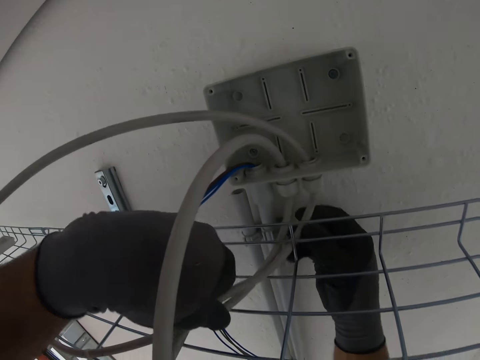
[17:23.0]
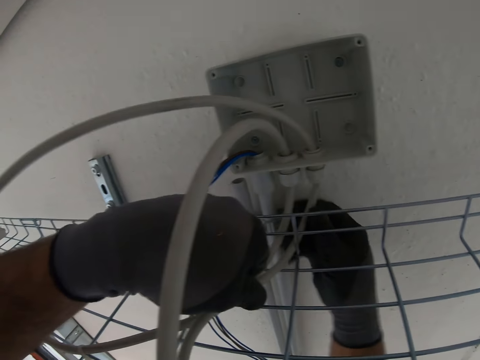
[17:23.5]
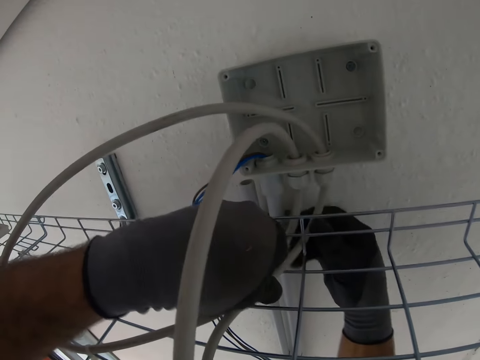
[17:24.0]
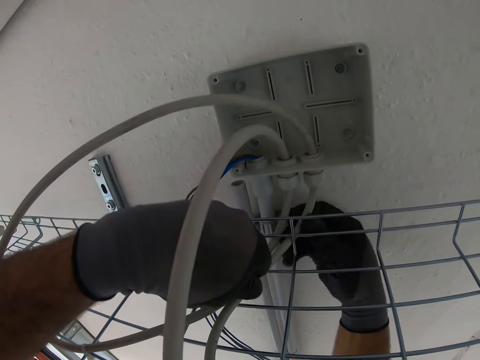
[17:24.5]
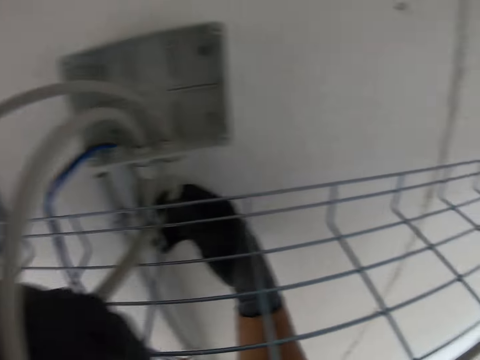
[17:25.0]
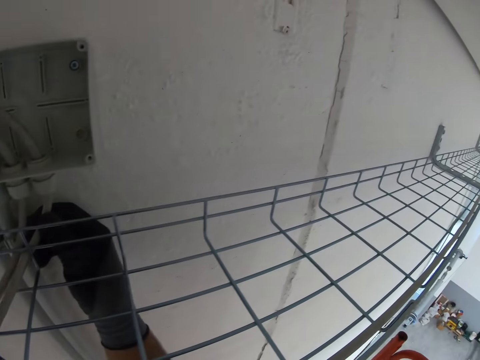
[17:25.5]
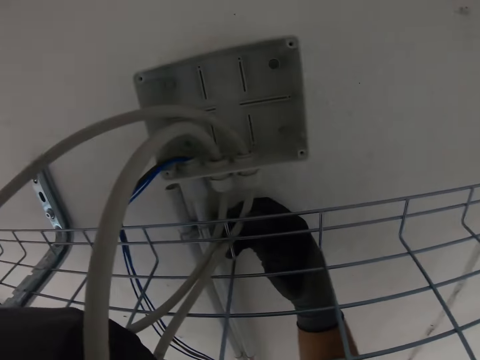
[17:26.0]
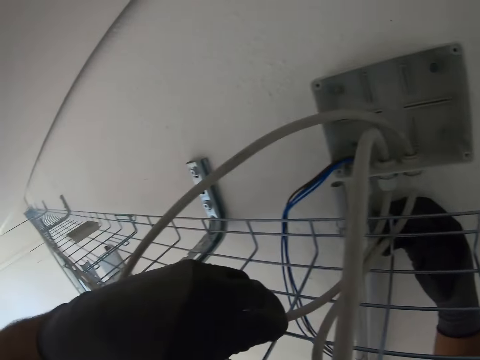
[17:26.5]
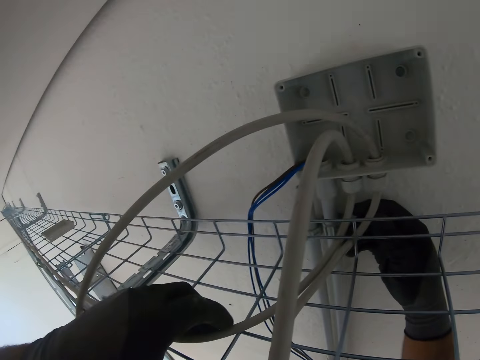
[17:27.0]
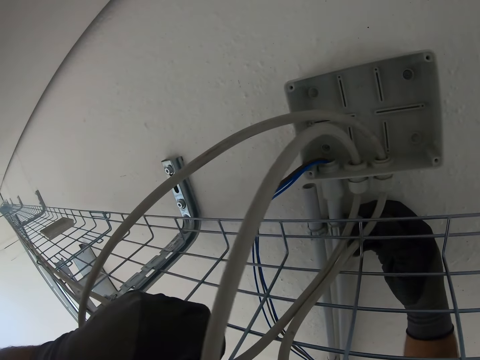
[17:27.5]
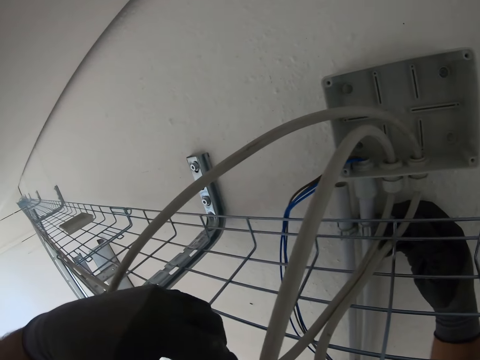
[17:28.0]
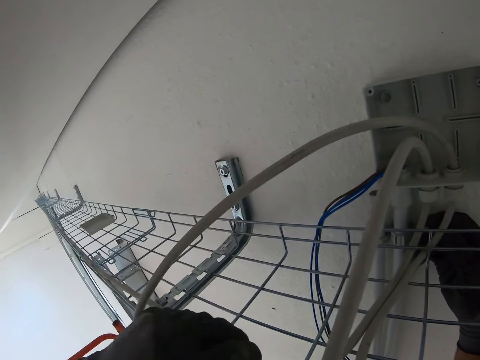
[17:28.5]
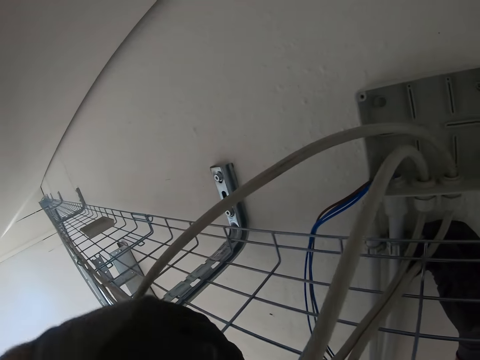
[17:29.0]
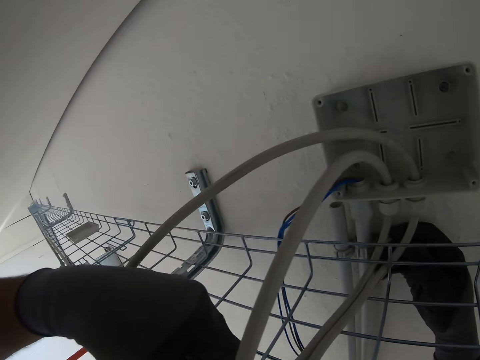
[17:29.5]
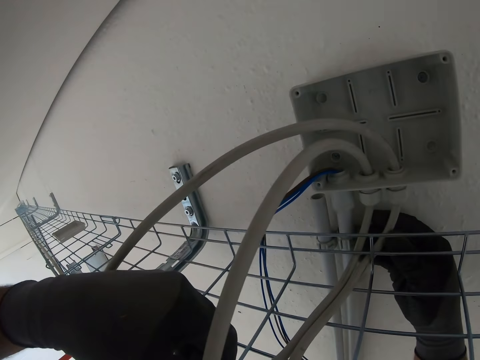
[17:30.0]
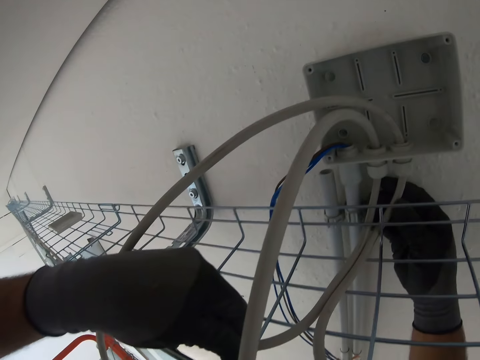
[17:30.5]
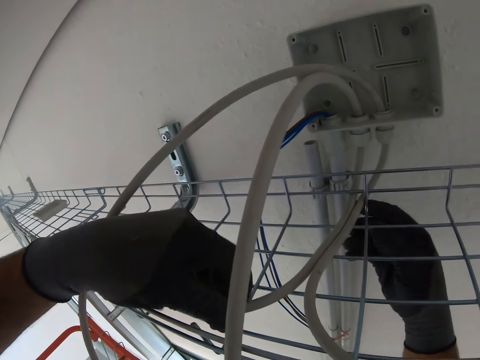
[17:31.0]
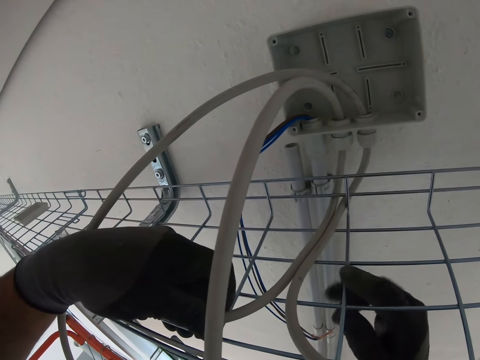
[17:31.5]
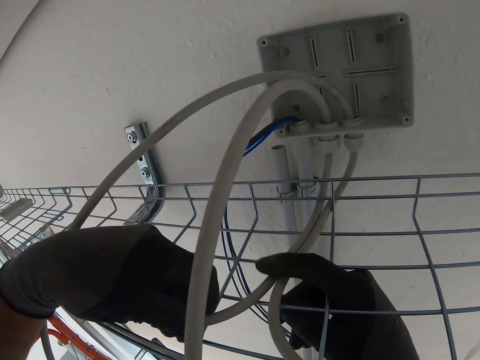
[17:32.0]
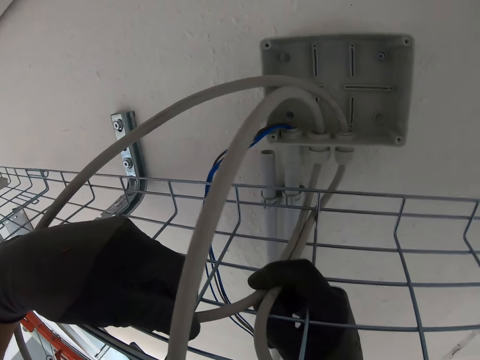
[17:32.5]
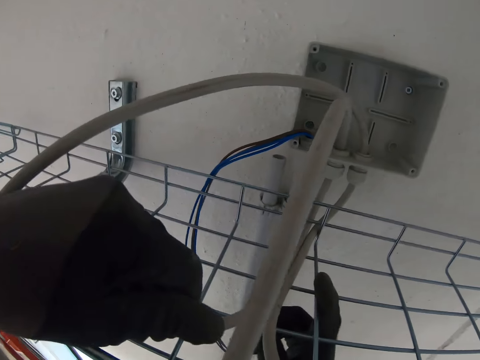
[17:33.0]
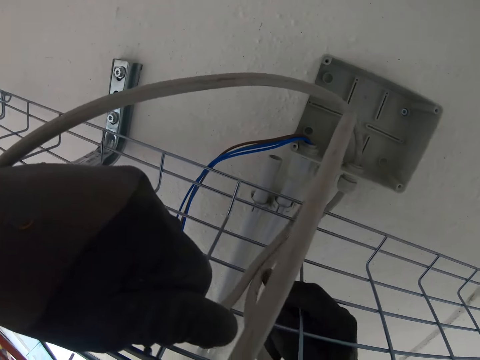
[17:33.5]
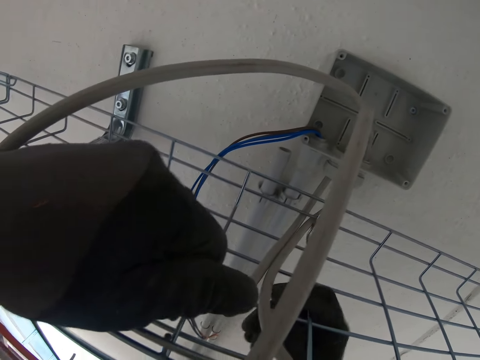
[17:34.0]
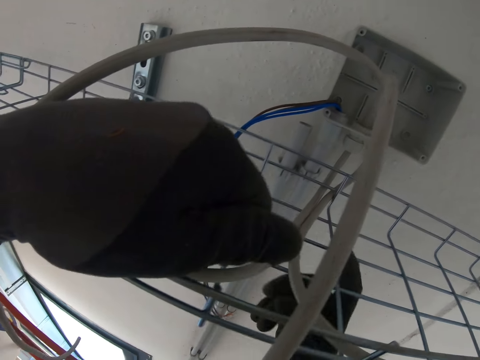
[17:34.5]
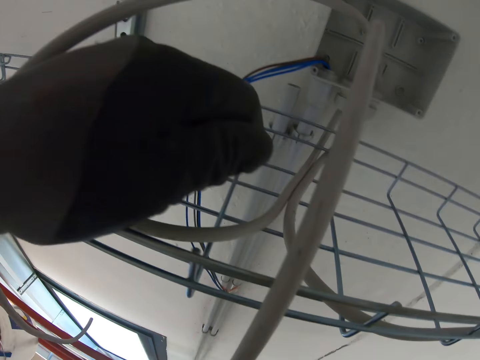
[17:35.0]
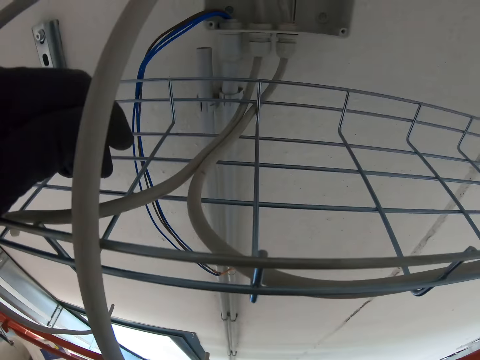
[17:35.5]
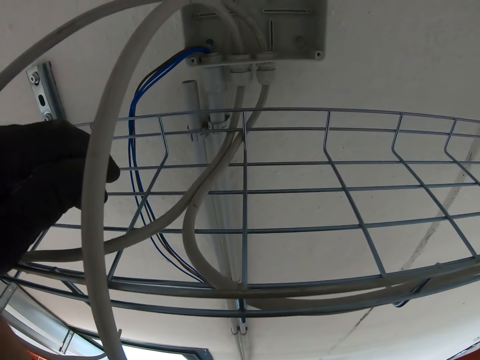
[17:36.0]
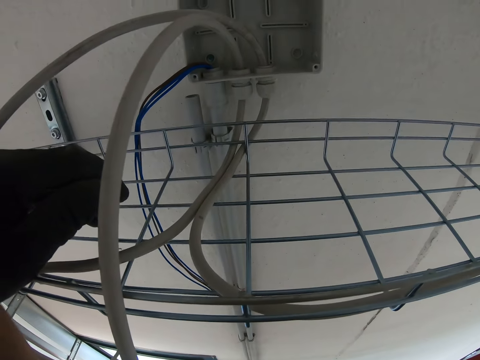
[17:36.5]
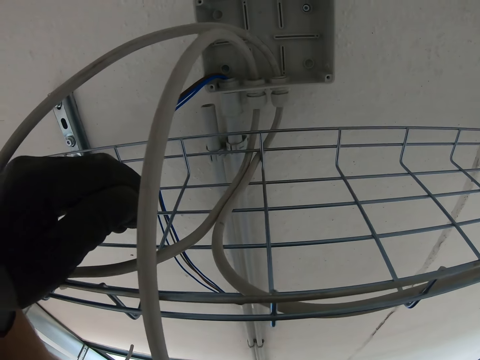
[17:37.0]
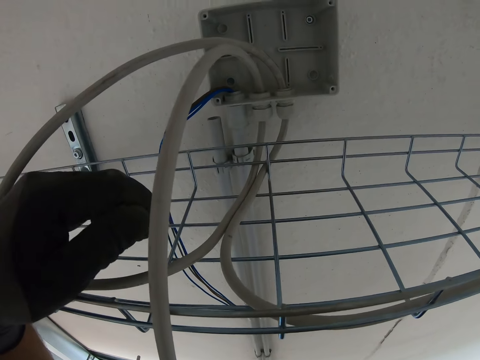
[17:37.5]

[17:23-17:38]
The camera wearer looks around. They adjust the position of the cables. They stare at the wire.

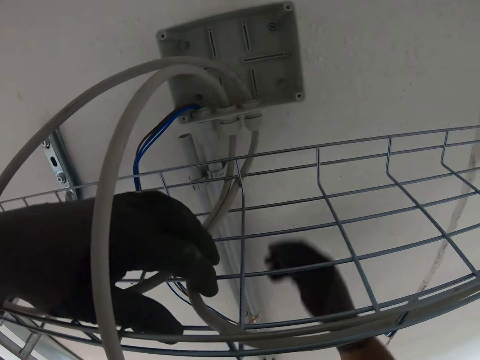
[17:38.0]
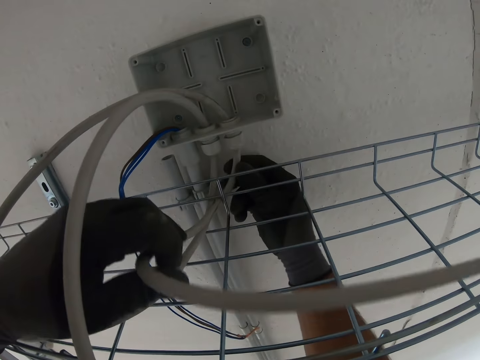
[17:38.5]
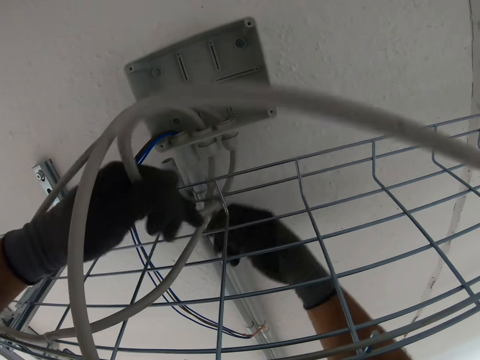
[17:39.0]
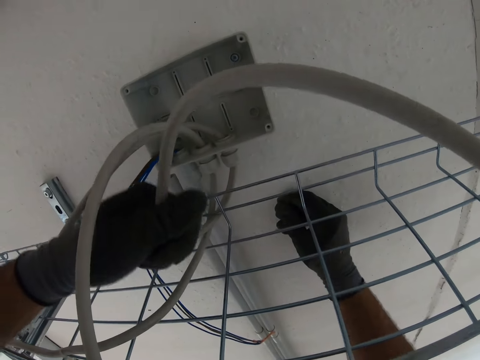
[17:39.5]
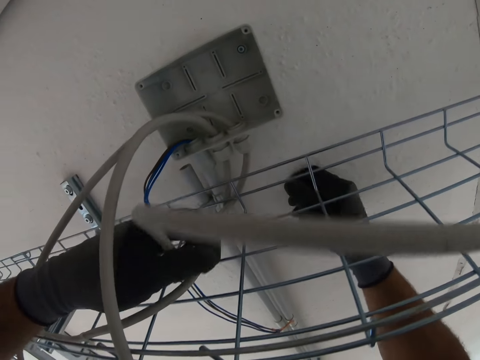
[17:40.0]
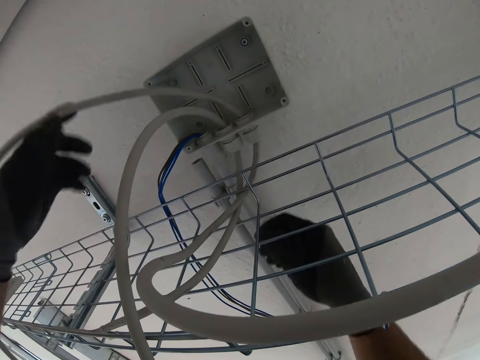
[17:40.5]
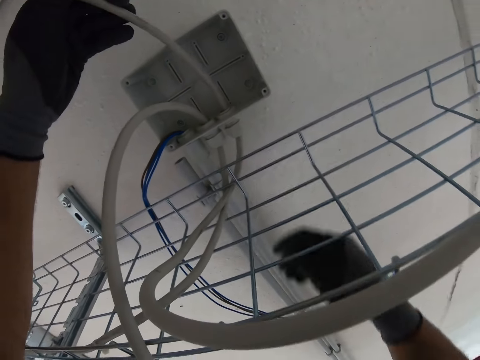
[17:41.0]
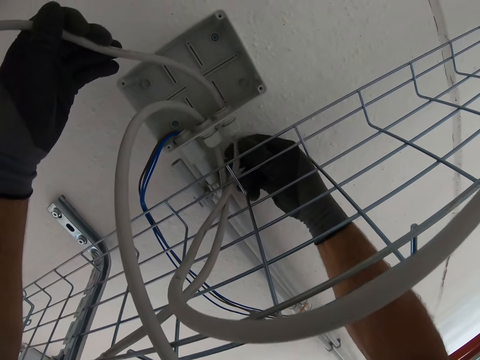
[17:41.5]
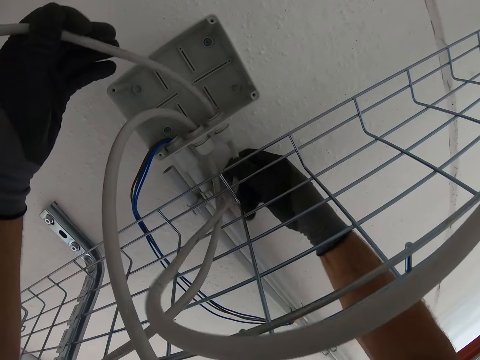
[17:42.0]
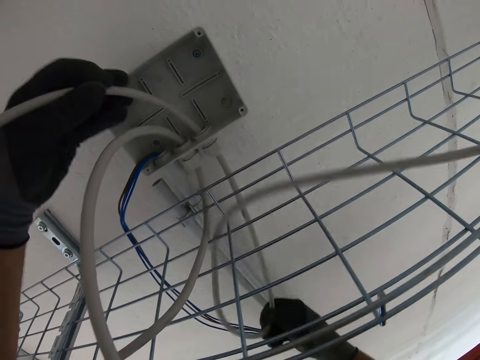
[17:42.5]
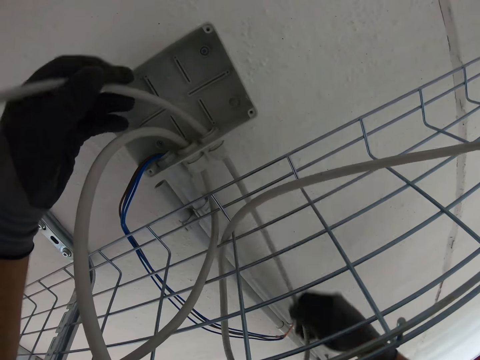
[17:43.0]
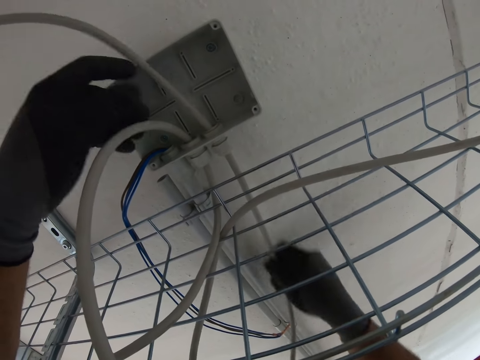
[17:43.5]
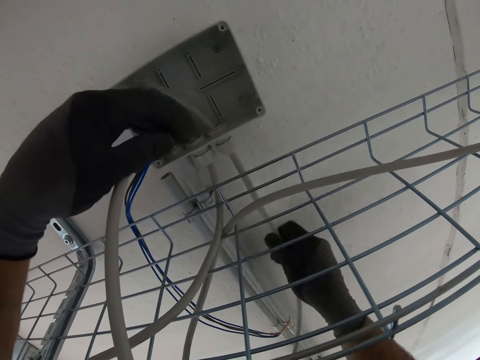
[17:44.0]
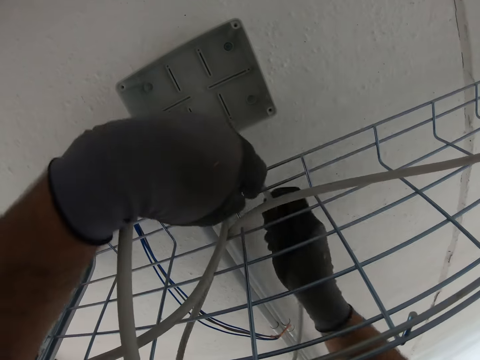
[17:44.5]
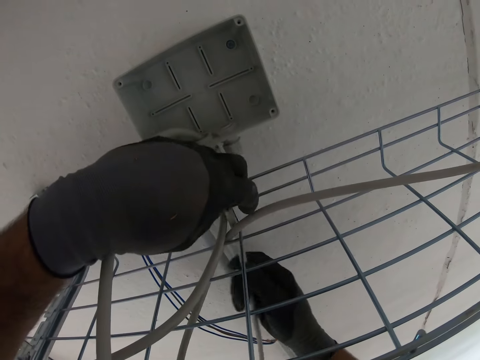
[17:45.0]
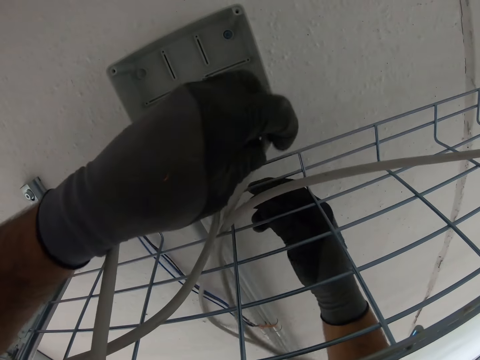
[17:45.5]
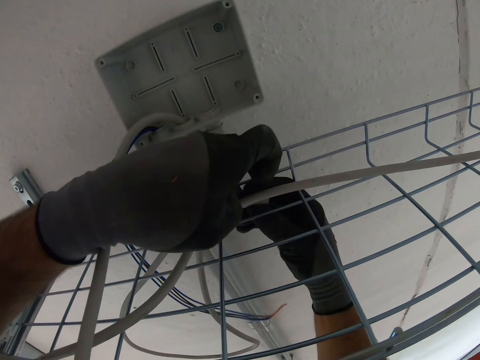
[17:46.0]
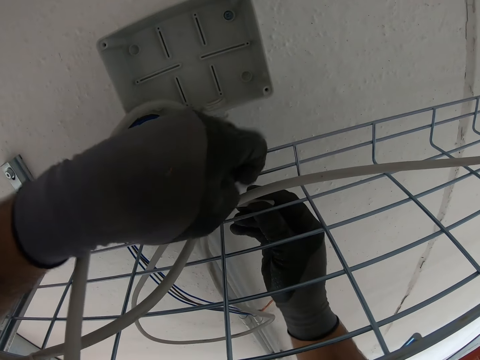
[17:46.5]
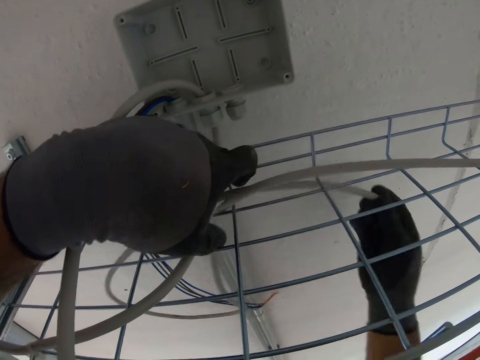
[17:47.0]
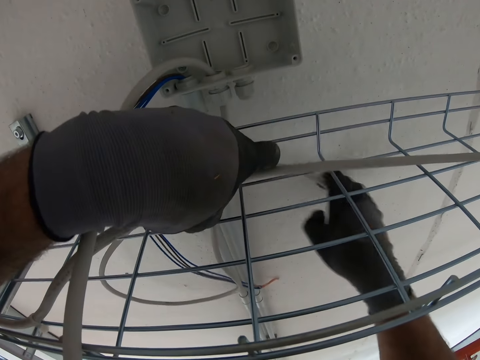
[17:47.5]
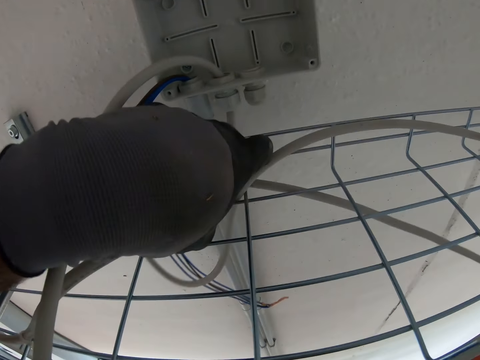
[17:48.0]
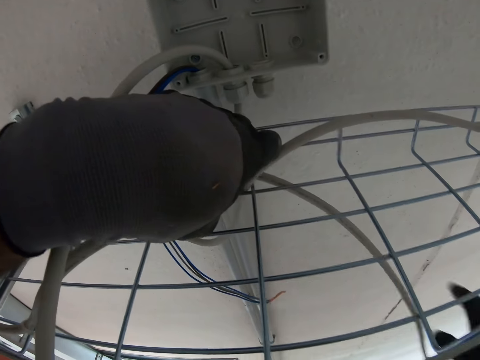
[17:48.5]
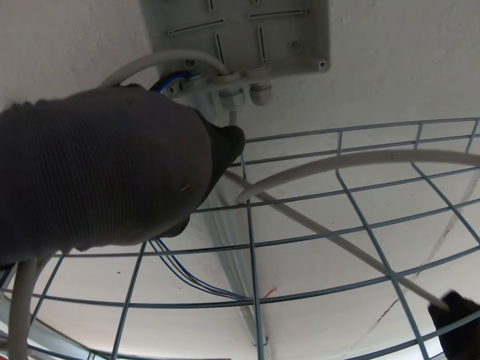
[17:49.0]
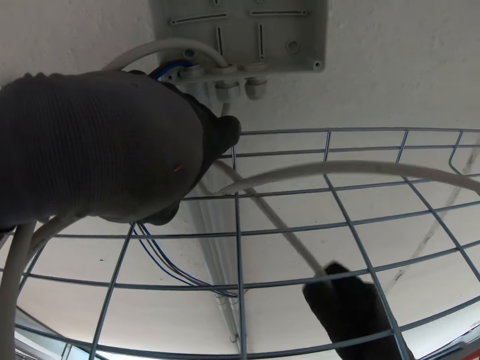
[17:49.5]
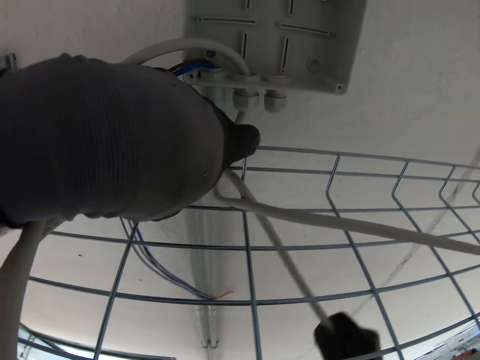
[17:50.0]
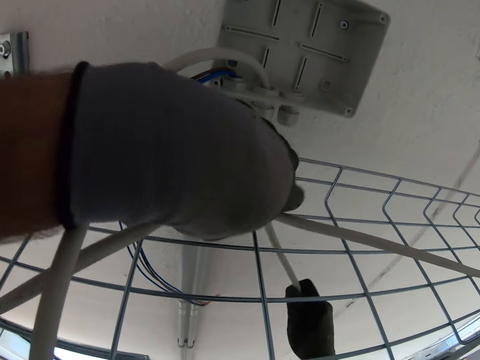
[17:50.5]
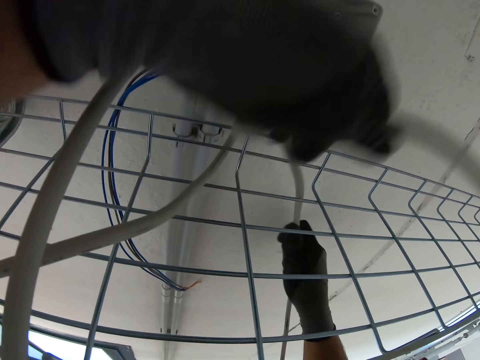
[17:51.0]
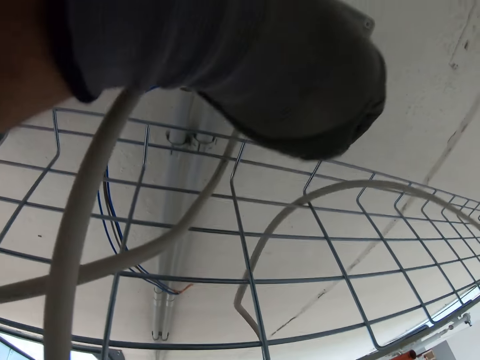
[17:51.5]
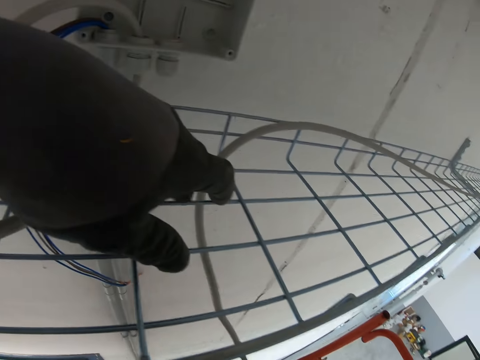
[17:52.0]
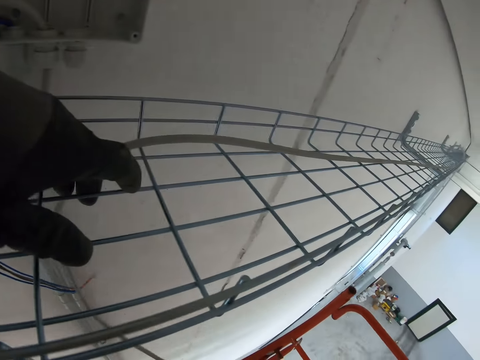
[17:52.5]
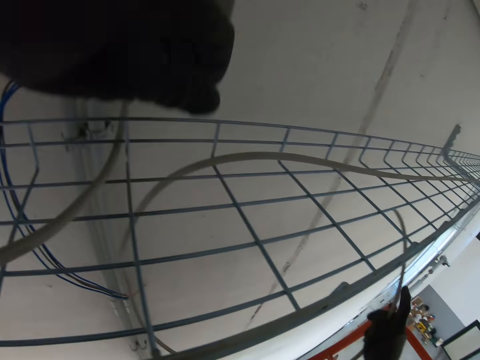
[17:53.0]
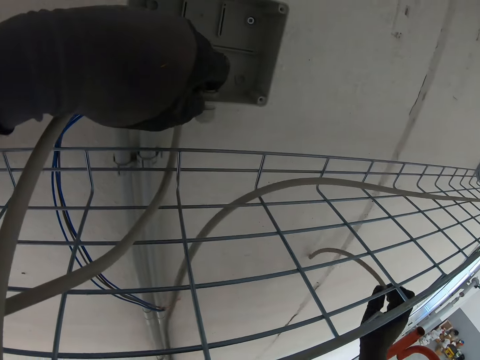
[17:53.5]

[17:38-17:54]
The camera wearer fixes the cables in the fuse holder. They pull on the cables. They pass the cable through the wire.
